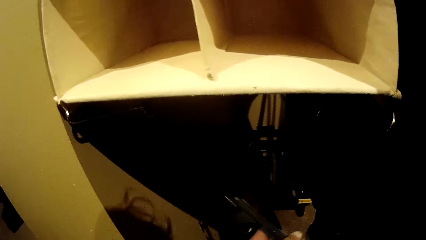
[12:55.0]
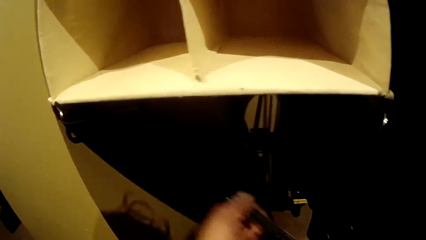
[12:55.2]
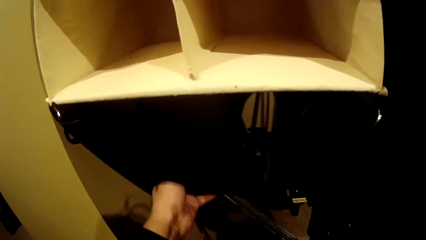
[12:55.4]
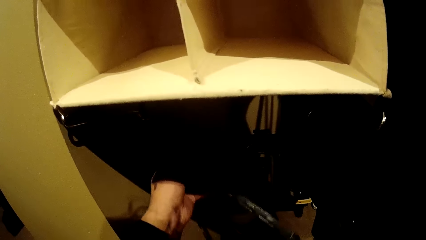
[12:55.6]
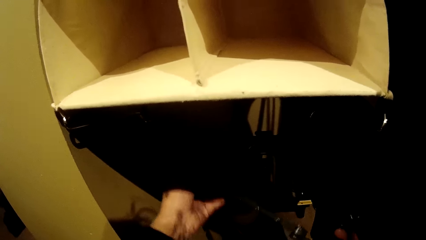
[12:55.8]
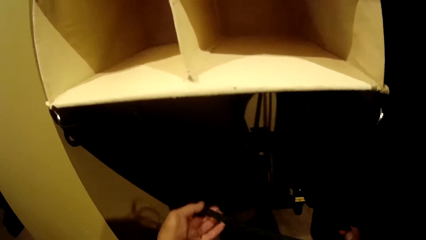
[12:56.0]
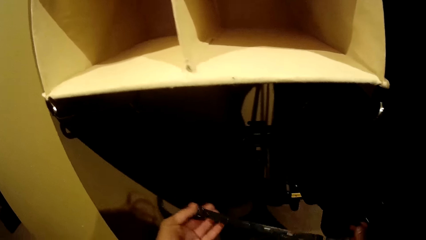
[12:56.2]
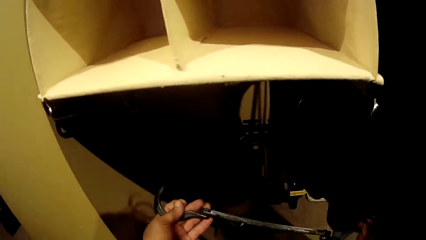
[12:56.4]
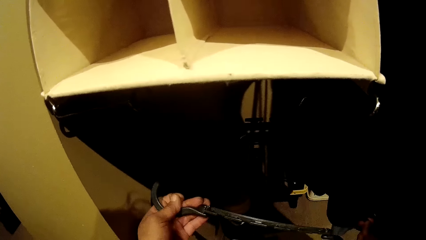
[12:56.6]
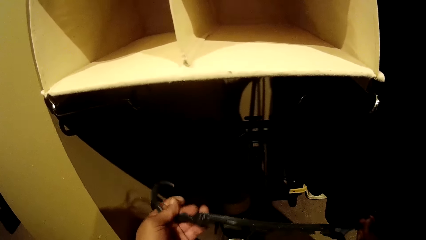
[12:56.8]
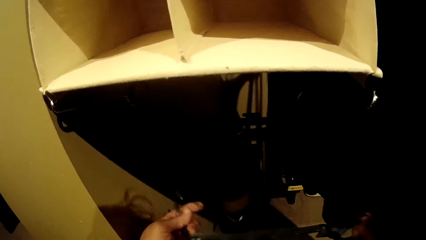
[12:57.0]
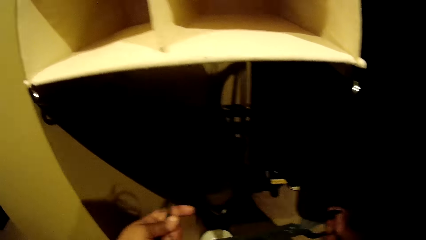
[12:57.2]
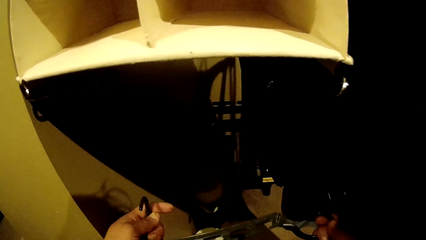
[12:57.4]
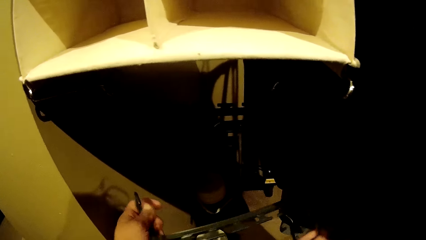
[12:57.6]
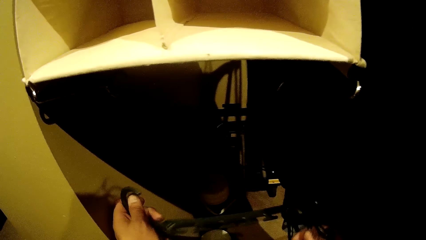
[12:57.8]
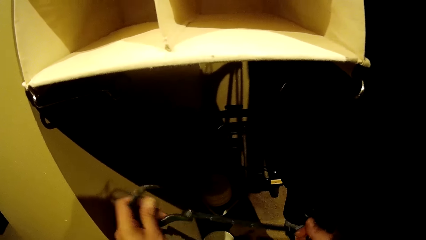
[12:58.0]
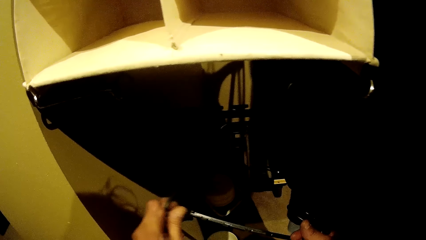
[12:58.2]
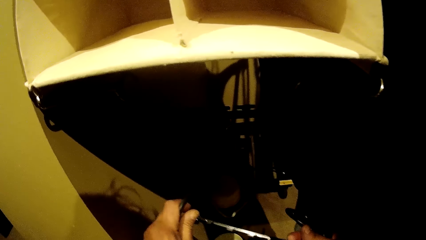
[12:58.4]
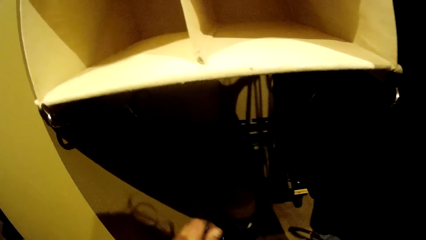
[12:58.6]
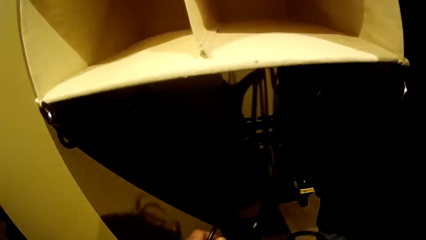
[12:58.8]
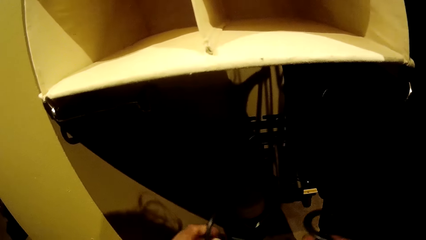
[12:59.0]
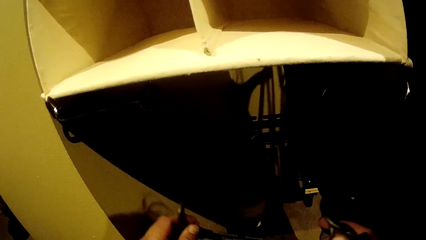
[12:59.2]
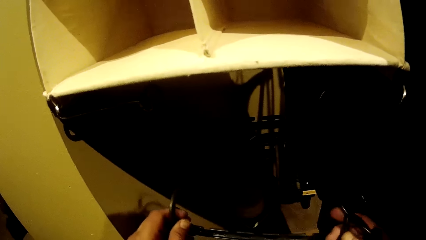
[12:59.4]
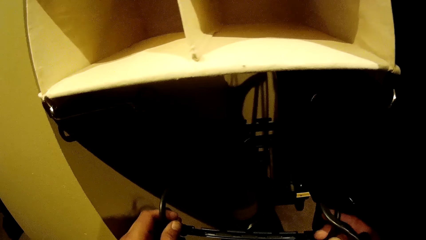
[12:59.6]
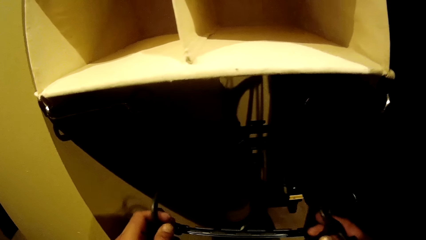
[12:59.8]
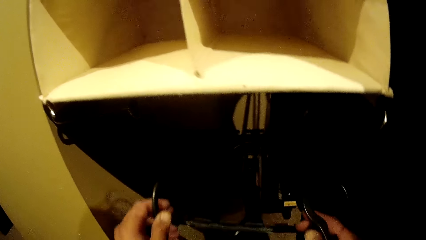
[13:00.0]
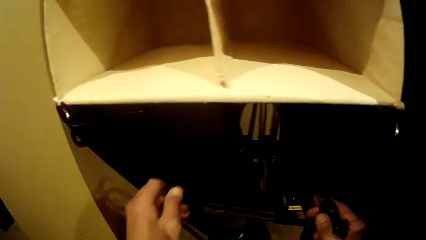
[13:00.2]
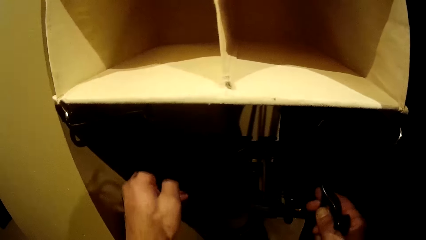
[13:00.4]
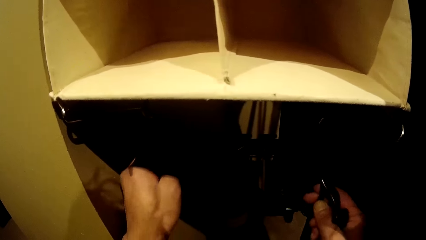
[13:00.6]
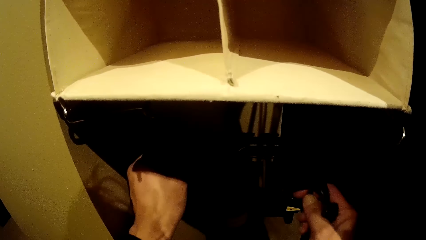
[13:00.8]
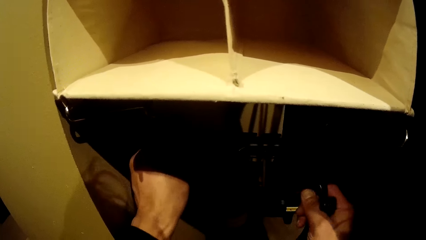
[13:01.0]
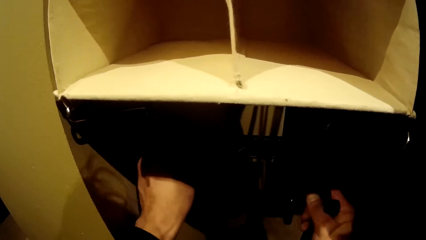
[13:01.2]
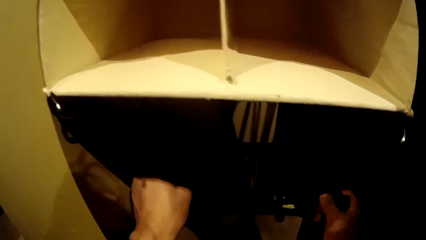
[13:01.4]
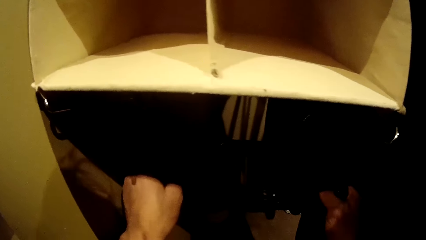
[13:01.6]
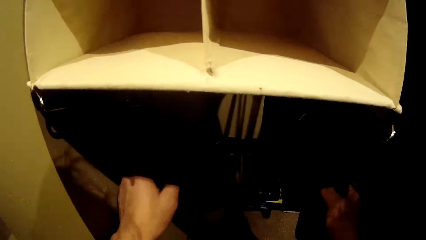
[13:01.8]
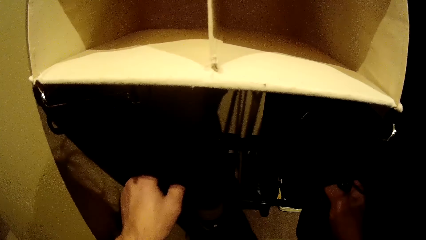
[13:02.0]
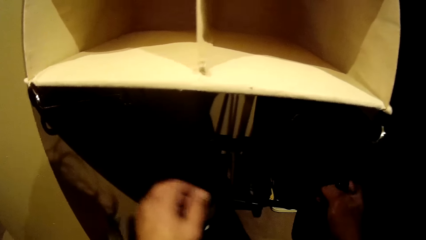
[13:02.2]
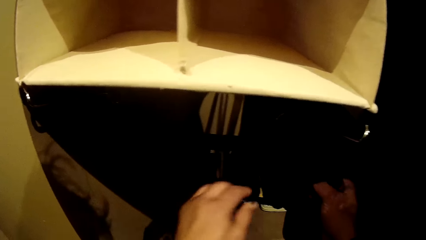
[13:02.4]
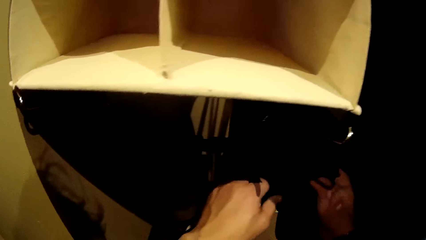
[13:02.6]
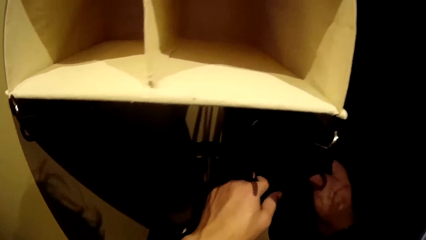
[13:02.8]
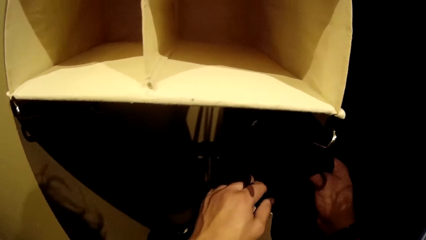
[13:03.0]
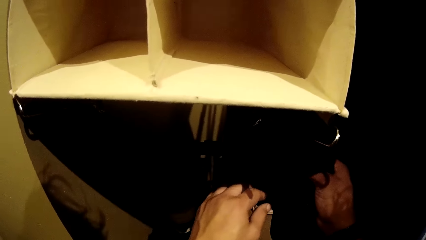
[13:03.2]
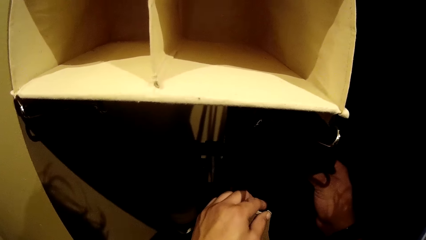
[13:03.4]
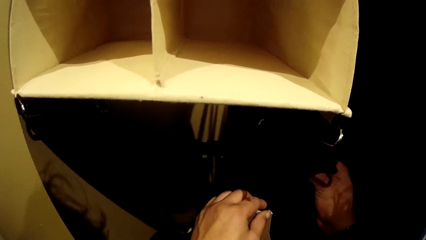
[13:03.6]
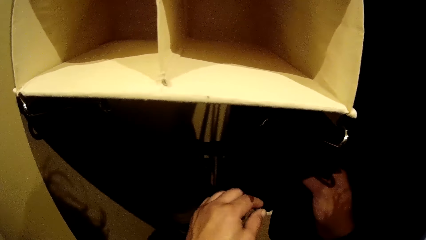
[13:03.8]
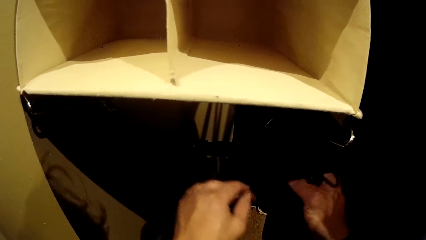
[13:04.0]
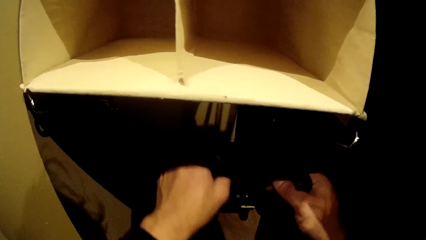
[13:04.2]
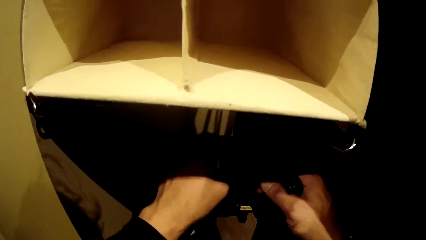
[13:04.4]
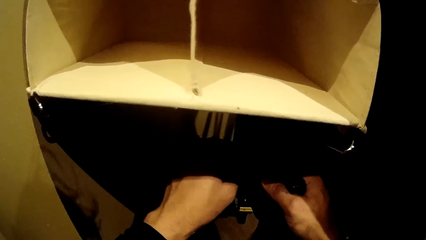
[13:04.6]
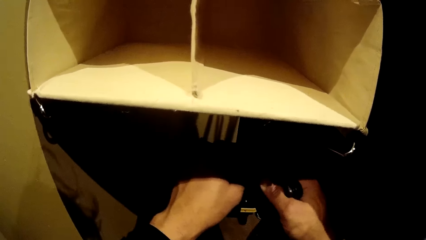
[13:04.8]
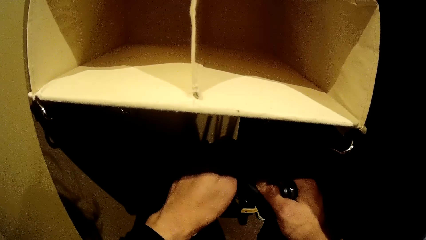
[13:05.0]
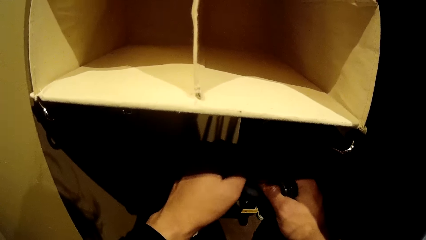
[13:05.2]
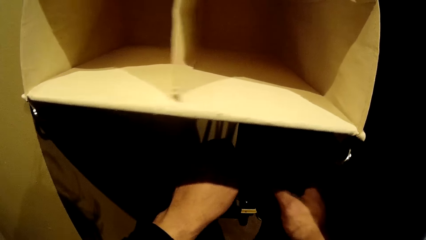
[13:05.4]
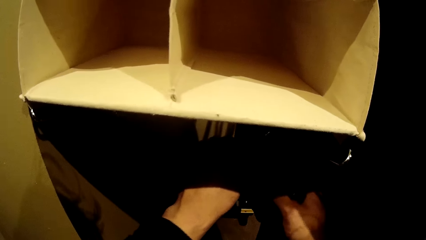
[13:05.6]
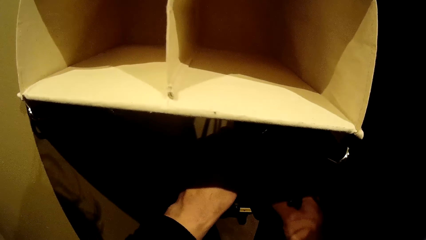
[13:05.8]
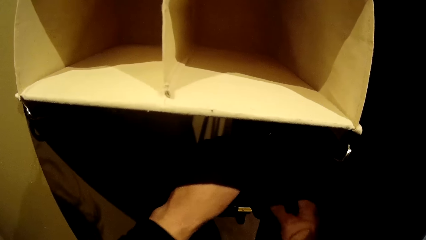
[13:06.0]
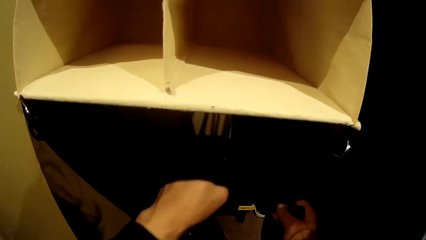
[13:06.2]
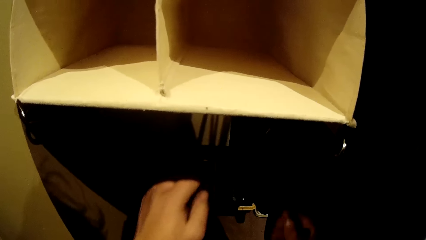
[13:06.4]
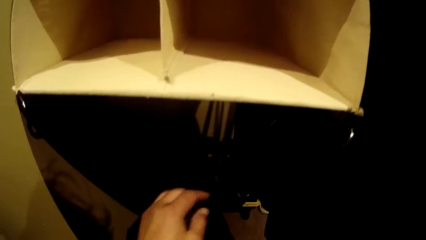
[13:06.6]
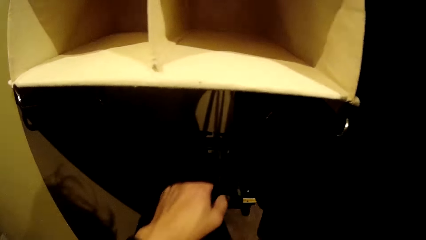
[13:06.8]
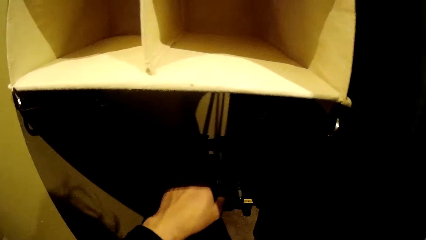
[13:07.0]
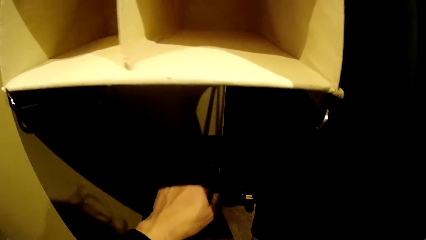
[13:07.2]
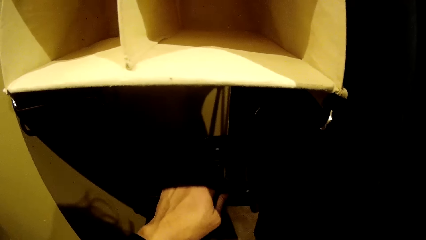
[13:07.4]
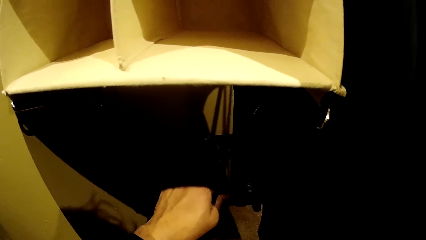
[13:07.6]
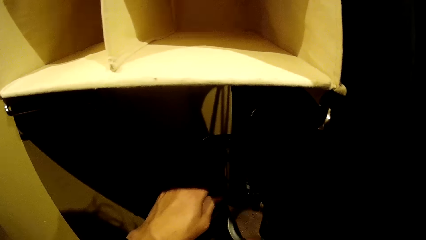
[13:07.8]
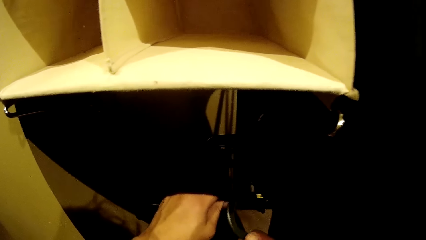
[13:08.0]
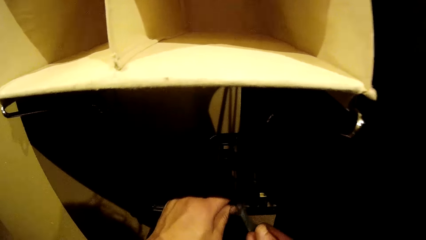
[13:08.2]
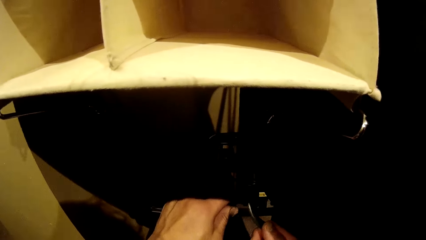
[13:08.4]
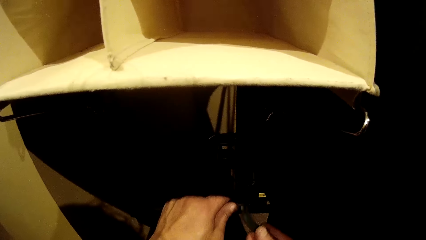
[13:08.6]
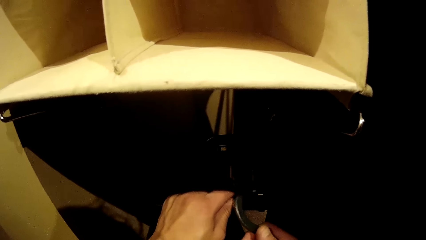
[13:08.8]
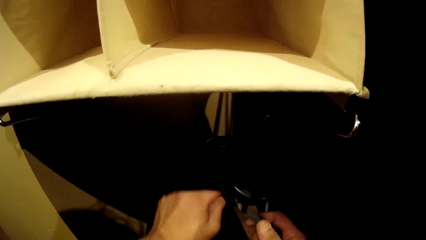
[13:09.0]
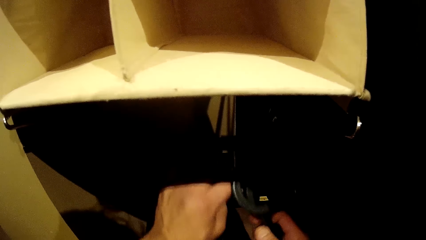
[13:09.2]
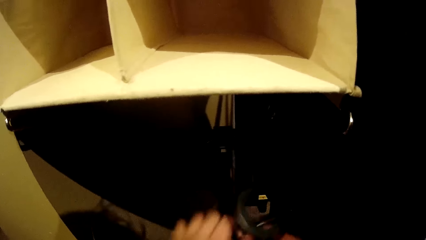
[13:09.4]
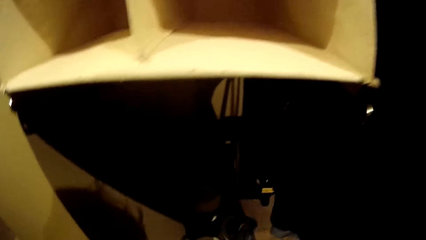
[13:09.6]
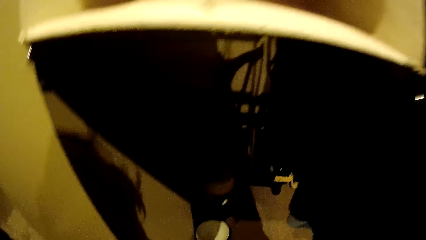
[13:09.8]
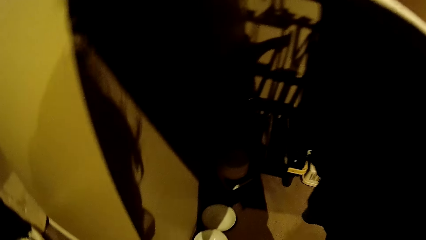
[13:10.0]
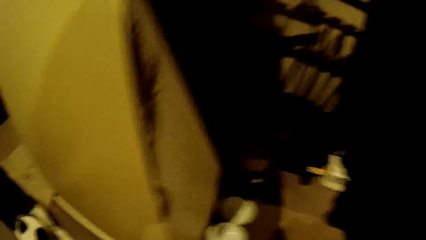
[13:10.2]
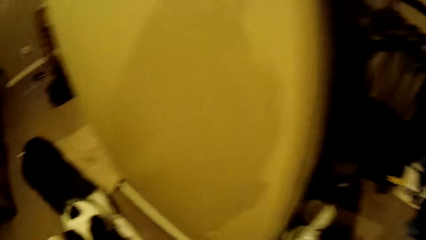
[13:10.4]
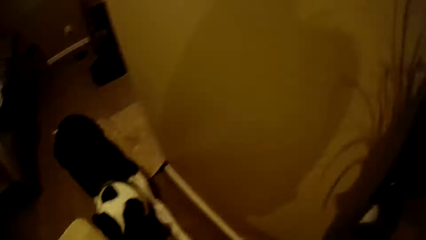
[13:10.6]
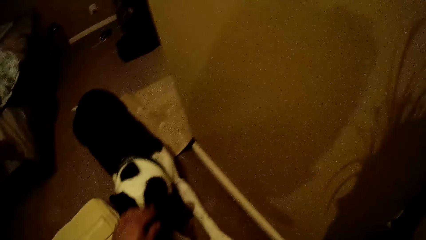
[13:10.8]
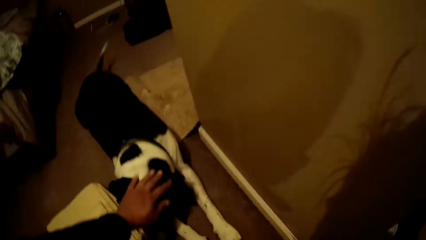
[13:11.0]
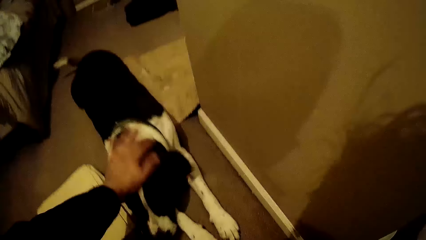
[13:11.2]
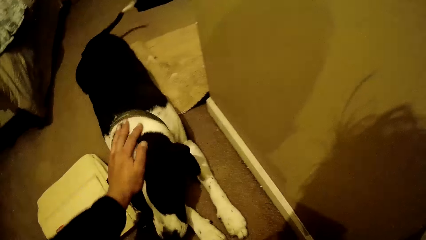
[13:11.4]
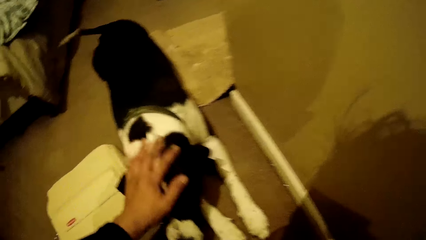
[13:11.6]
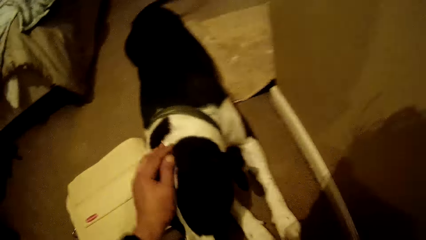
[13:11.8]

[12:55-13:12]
The camera wearer checks the hanger holder with both hands. He hangs the hanger holder with both hands. He hangs a hanger on the hanger holder with his right hand. He plucks the hanger from the wardrobe. He removes the hanger holder with his left hand. He speaks to a black dog on the floor. He caresses the black dog with his left hand.
